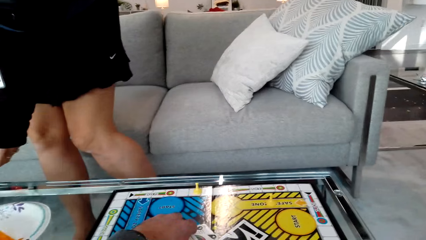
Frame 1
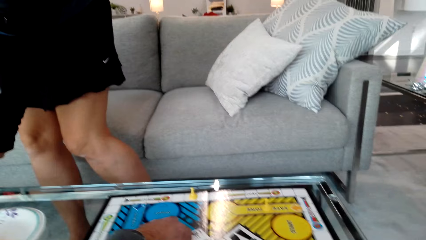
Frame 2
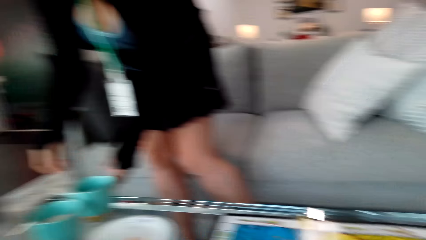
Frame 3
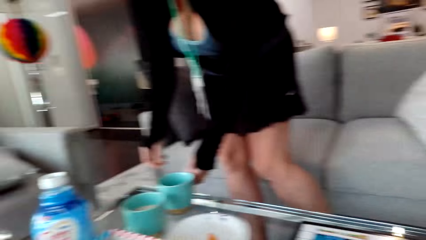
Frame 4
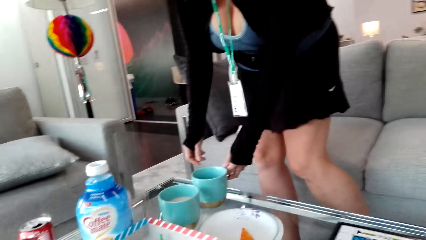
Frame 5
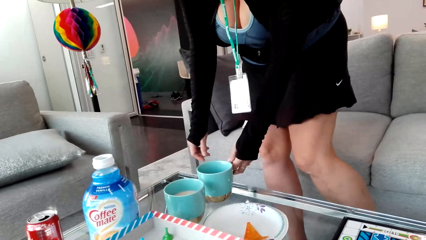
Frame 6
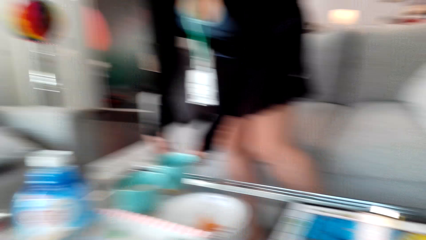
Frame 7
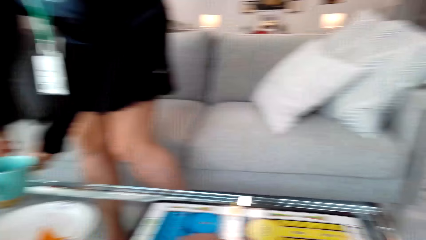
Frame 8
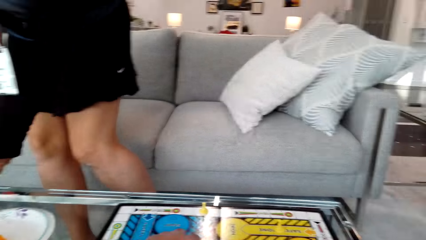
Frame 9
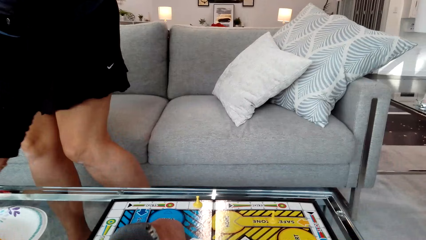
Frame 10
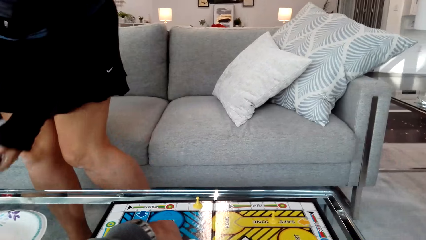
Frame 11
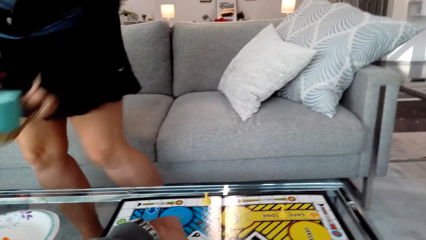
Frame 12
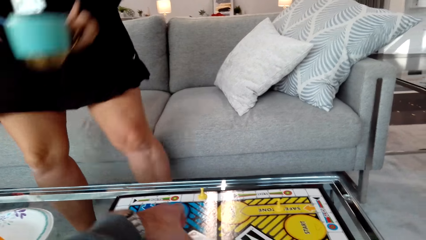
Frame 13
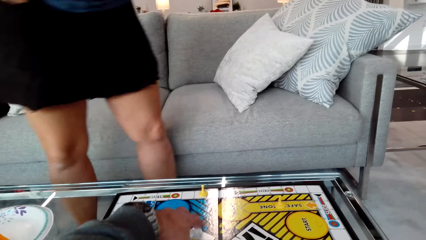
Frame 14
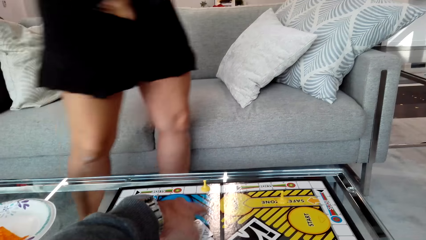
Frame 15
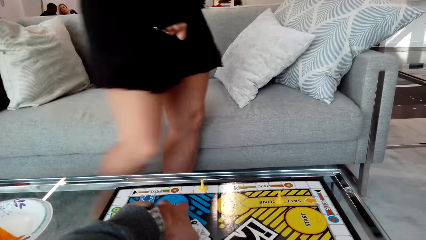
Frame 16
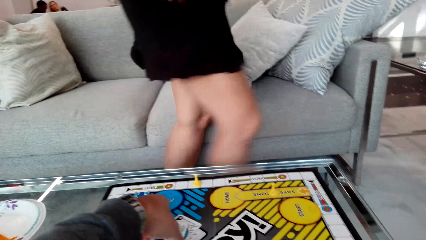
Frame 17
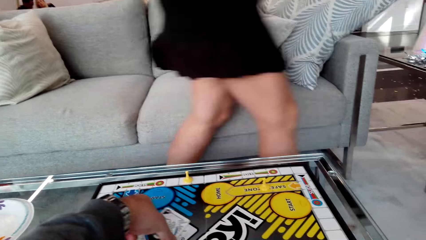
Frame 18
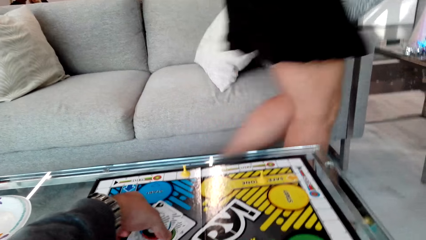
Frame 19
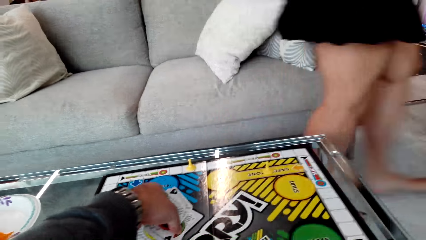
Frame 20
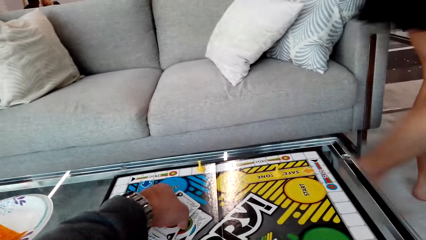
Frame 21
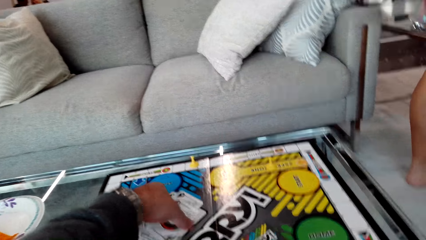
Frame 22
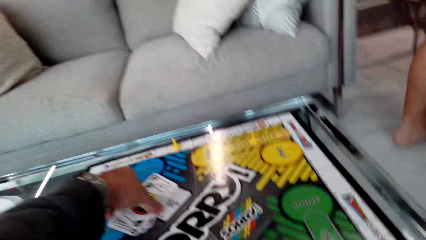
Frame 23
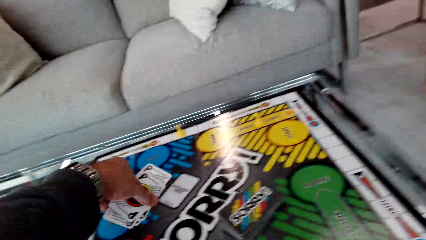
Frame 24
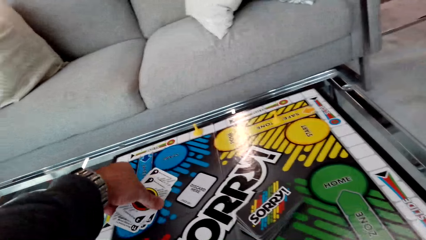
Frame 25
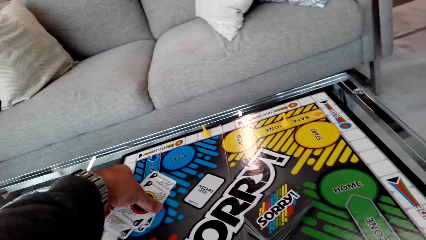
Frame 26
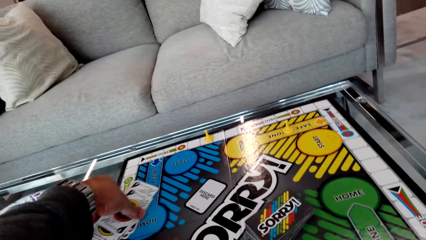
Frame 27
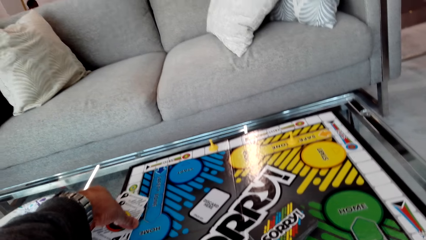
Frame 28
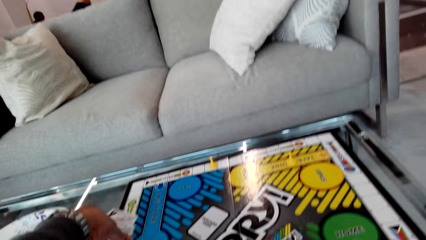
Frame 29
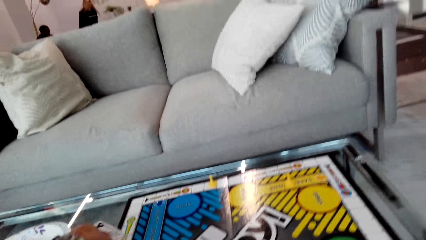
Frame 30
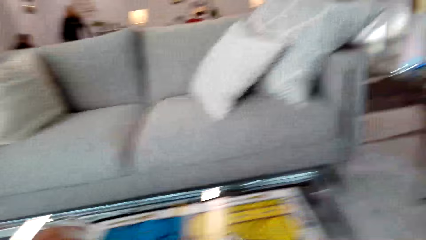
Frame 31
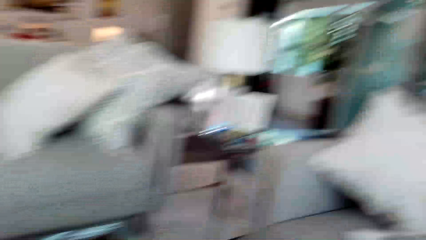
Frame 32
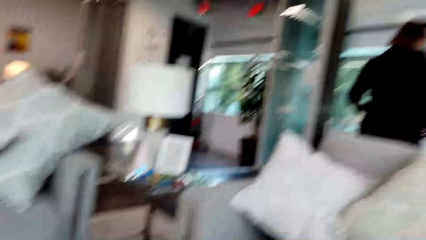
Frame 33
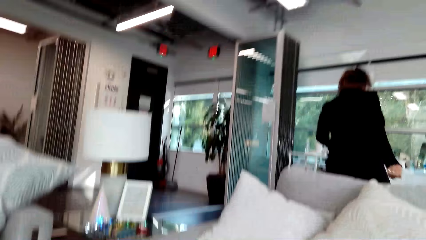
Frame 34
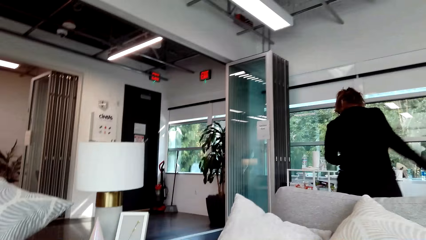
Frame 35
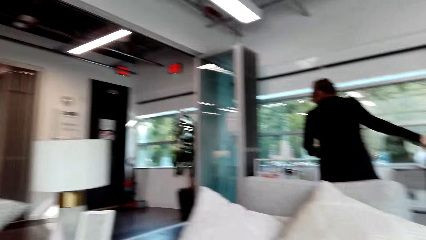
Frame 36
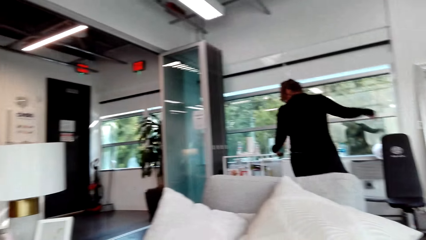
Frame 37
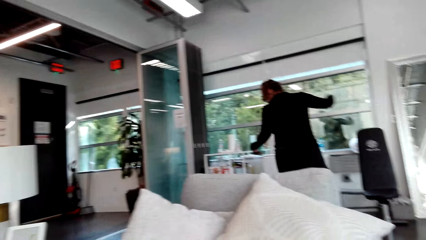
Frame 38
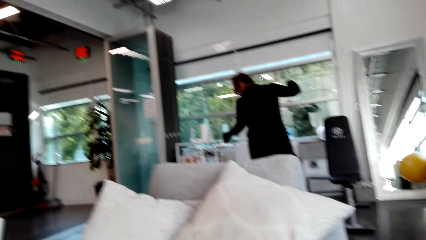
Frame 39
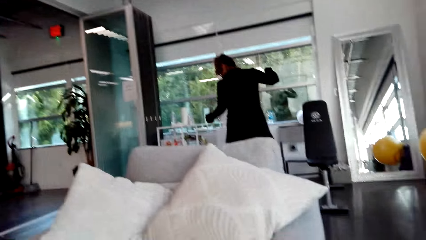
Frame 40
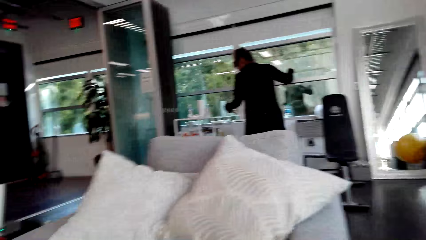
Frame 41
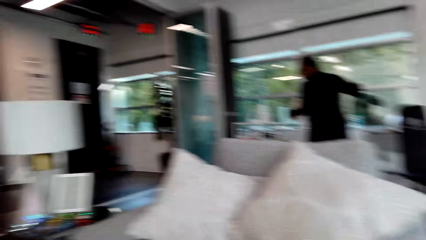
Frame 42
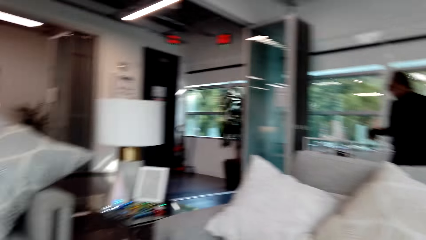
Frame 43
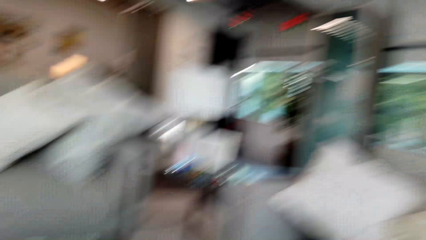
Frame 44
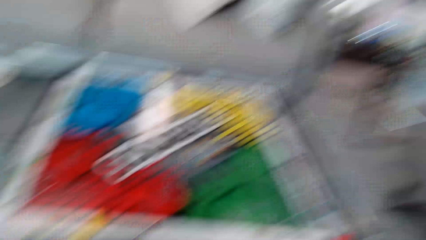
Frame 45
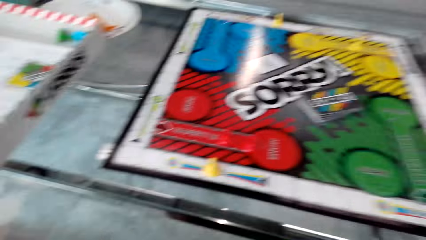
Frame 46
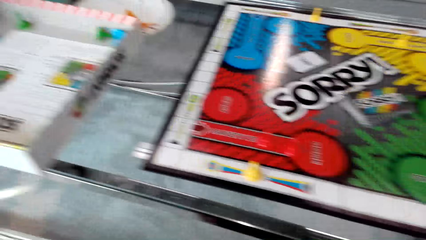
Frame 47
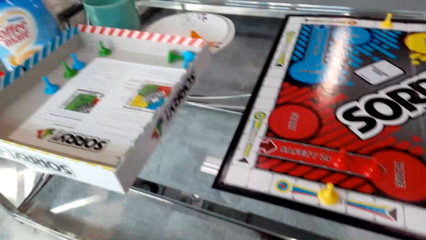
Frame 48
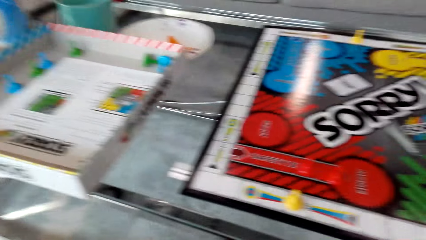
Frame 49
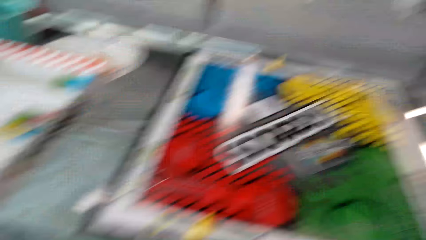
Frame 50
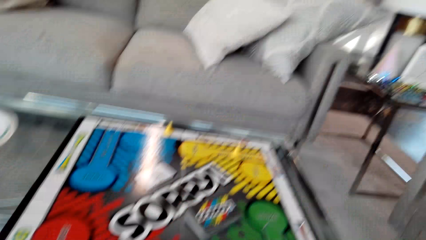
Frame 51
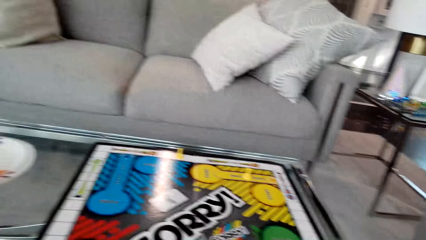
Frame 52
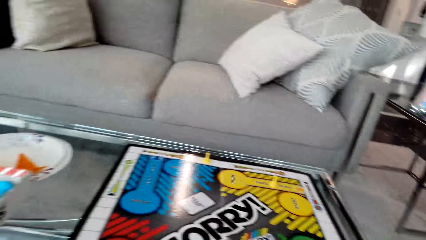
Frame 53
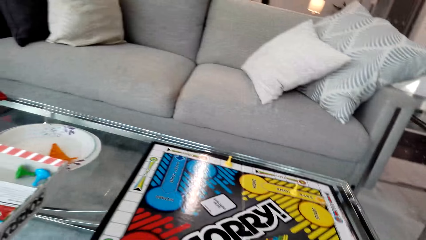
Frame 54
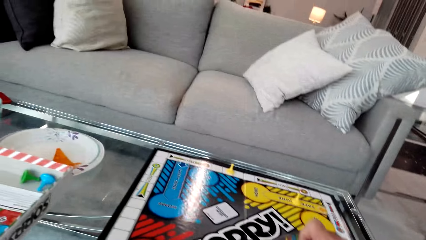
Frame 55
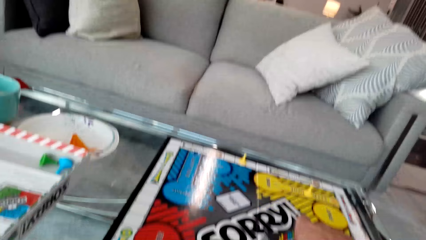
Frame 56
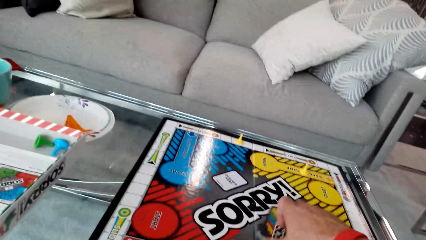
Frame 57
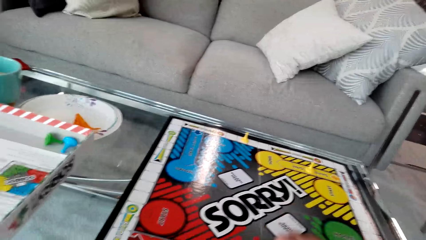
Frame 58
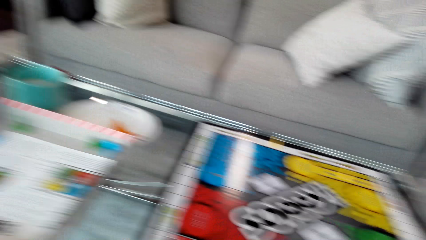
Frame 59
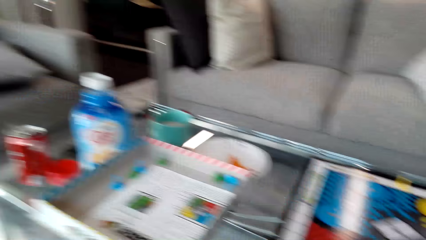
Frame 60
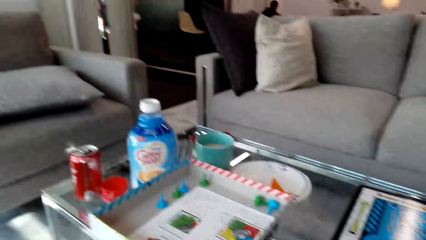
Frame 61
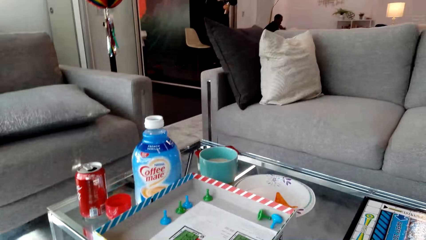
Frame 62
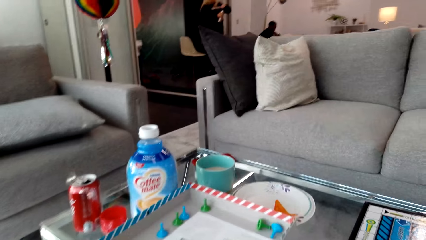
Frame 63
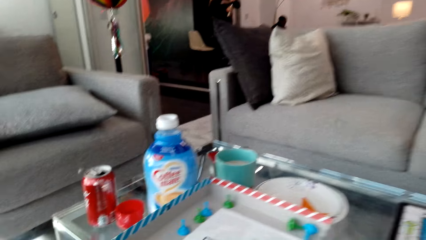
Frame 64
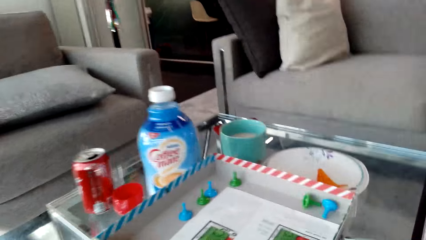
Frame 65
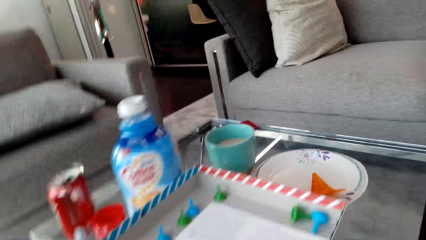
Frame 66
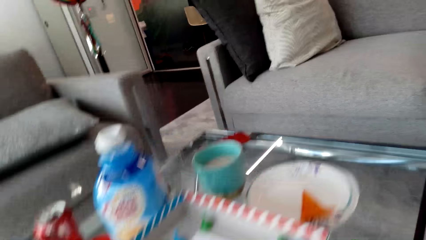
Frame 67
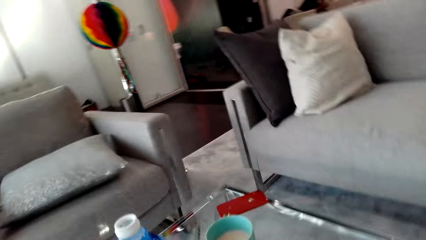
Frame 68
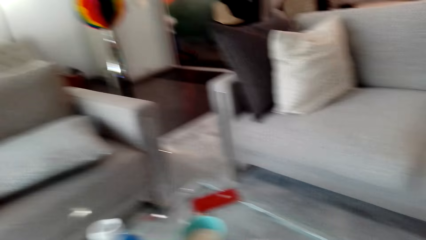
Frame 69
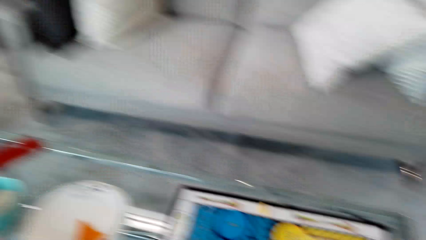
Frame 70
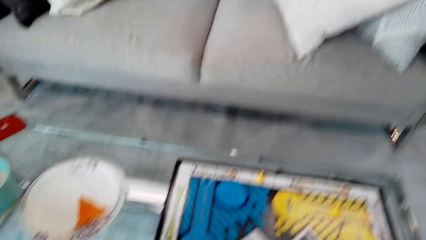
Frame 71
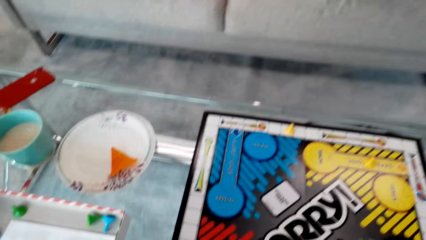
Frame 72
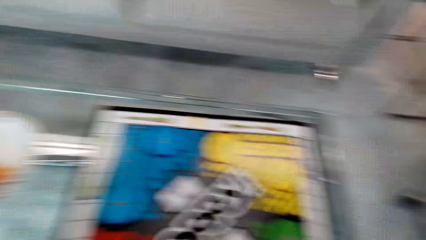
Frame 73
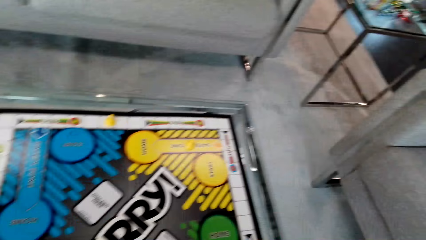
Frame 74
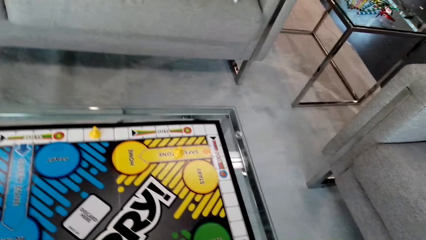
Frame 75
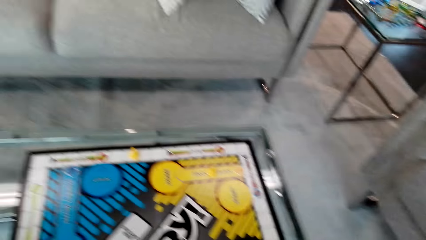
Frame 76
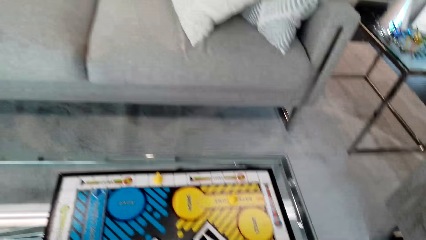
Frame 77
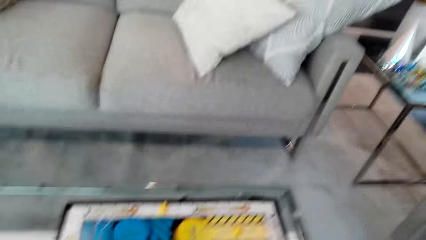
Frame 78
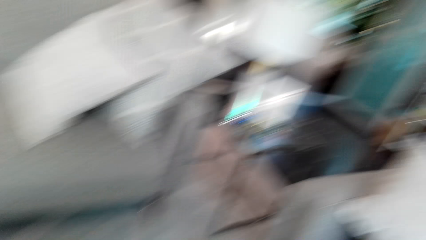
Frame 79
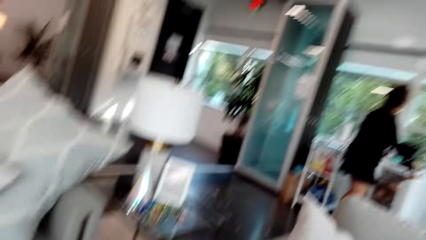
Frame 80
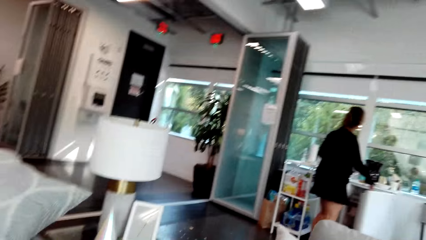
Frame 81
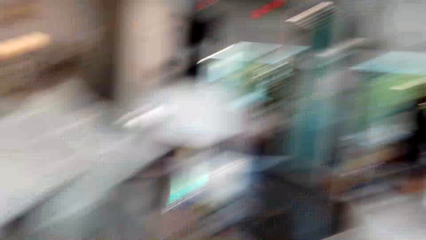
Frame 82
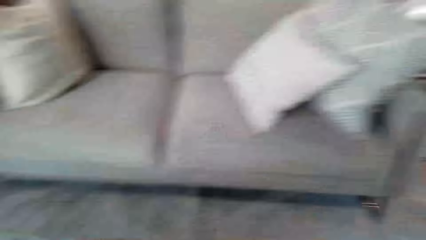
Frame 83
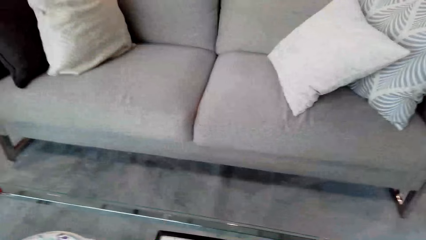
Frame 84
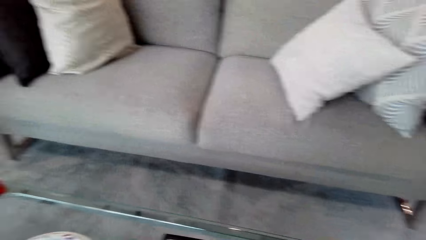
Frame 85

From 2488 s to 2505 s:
A woman picks up the coffee cup on top of the table. The woman walks away. The camera wearer converses with the woman. They pick up the card. They play a game. They converse with the woman. They play a game. They stand up.
